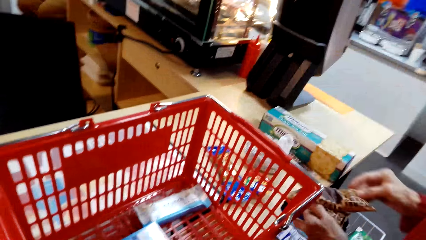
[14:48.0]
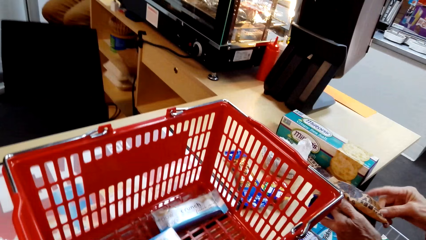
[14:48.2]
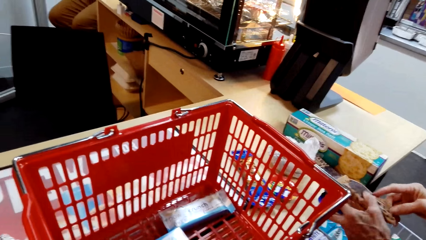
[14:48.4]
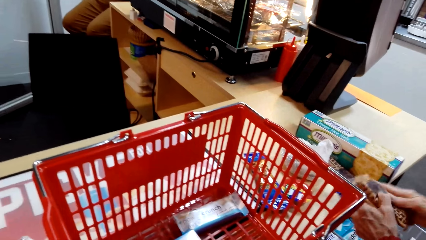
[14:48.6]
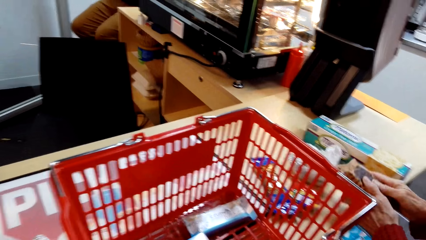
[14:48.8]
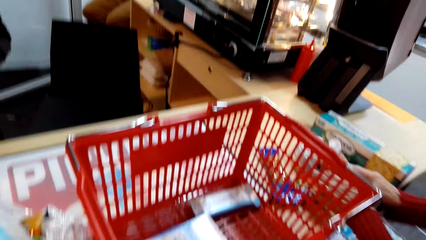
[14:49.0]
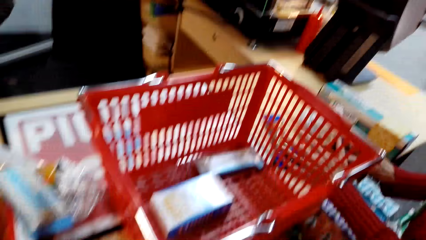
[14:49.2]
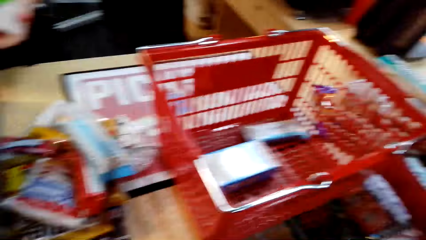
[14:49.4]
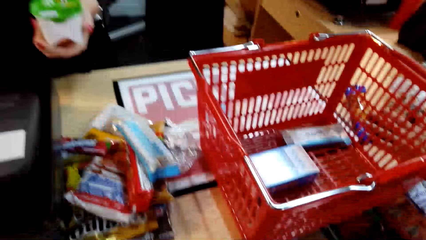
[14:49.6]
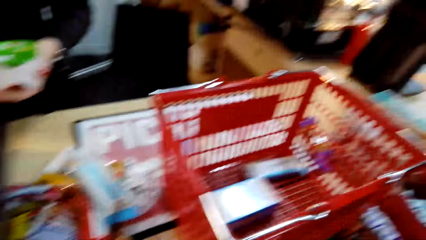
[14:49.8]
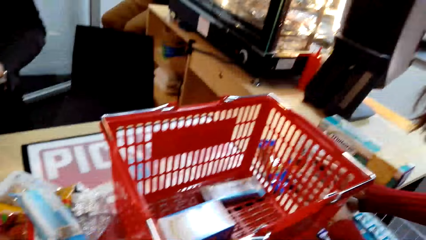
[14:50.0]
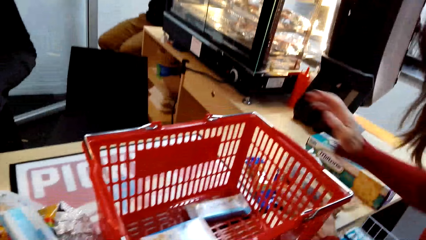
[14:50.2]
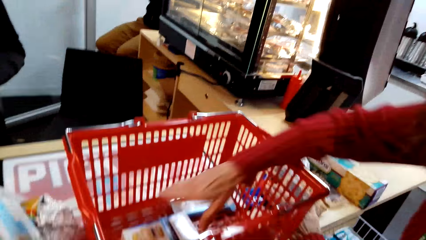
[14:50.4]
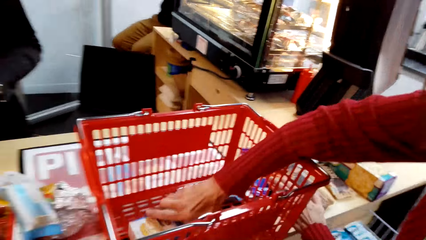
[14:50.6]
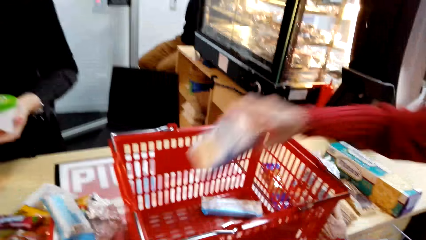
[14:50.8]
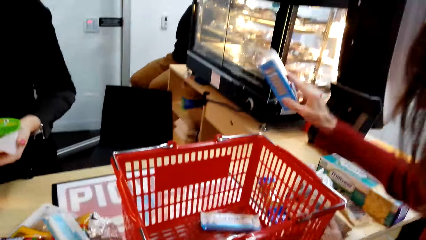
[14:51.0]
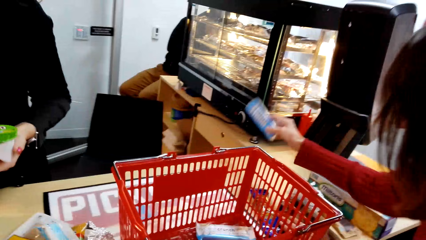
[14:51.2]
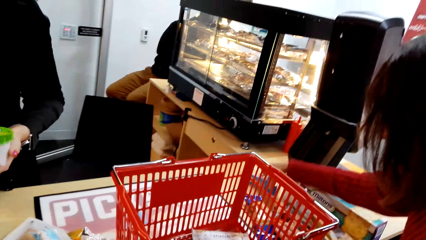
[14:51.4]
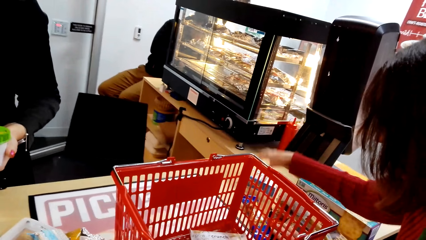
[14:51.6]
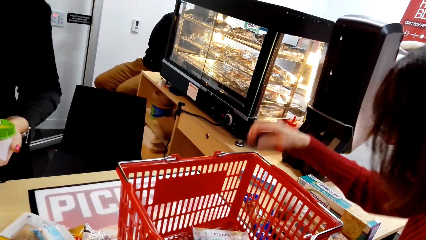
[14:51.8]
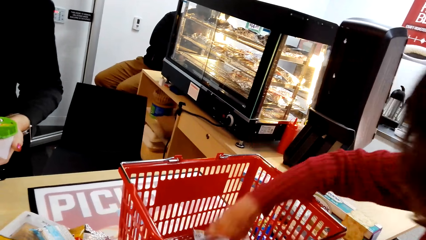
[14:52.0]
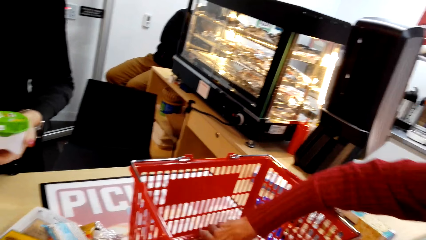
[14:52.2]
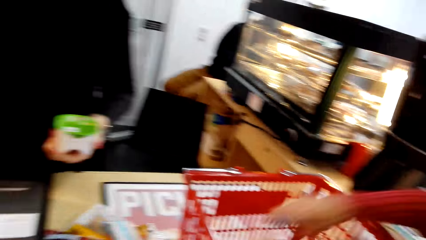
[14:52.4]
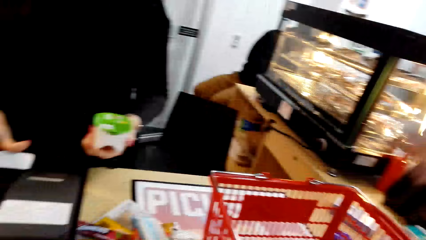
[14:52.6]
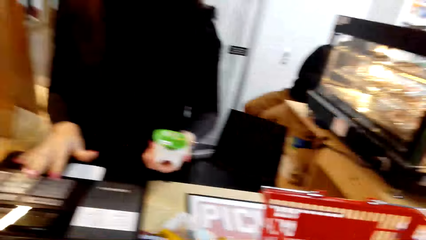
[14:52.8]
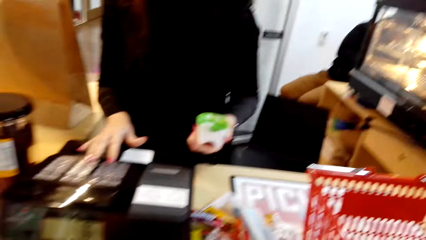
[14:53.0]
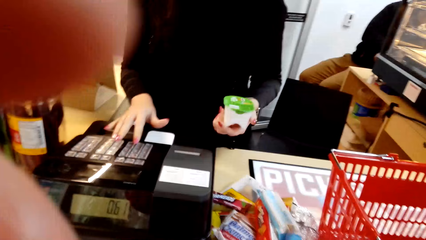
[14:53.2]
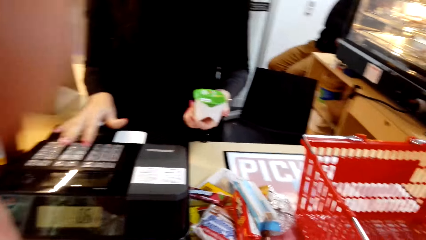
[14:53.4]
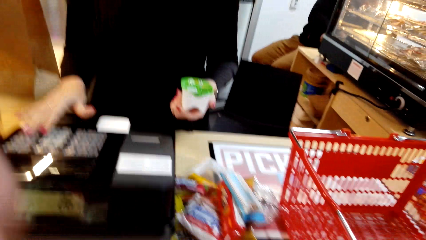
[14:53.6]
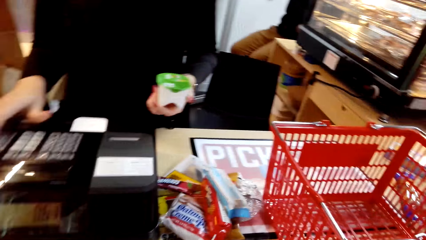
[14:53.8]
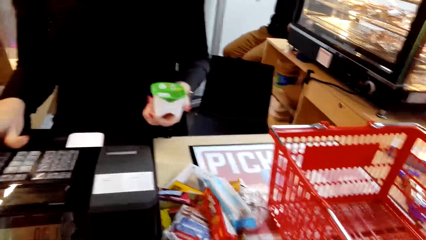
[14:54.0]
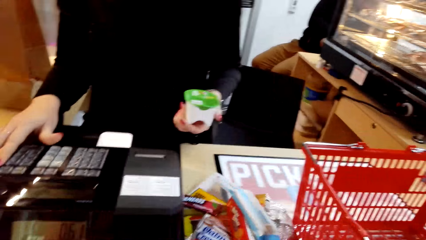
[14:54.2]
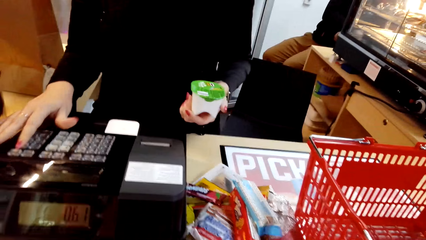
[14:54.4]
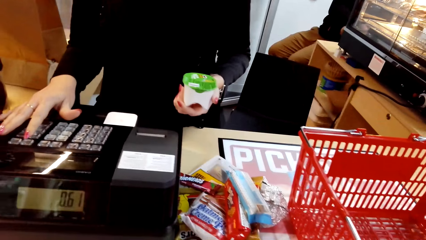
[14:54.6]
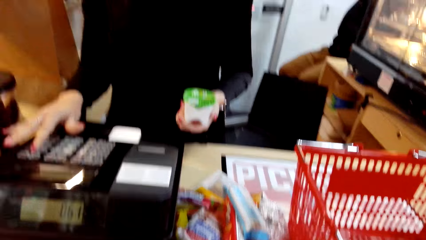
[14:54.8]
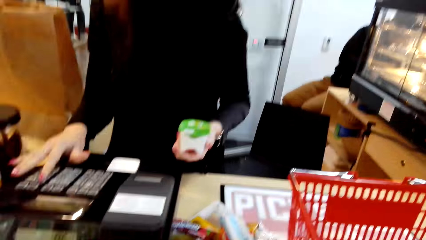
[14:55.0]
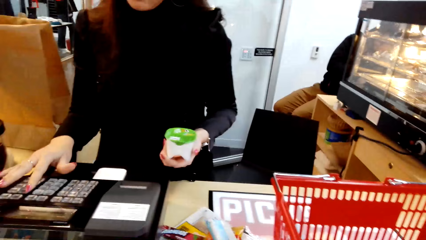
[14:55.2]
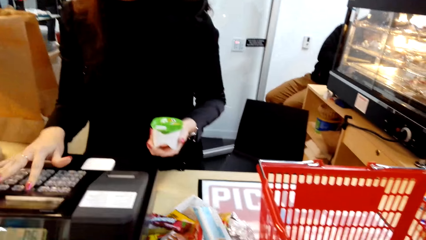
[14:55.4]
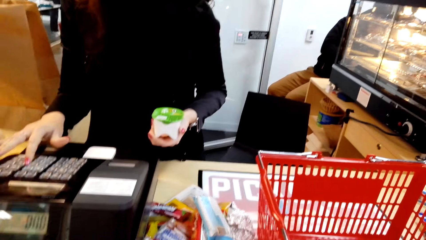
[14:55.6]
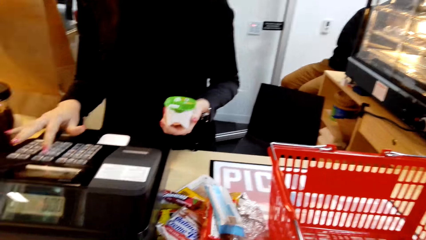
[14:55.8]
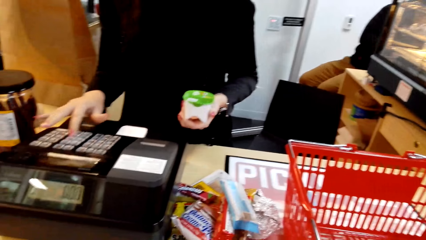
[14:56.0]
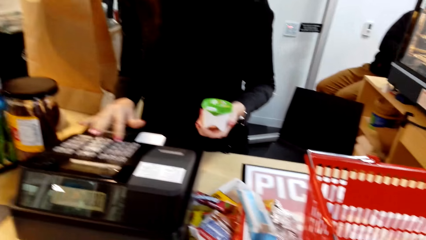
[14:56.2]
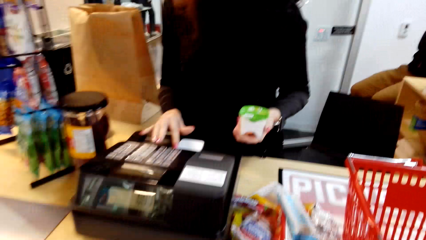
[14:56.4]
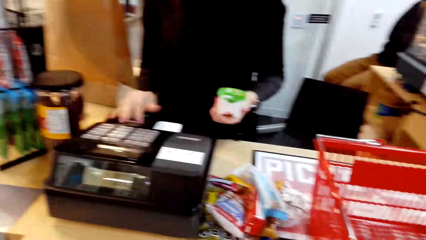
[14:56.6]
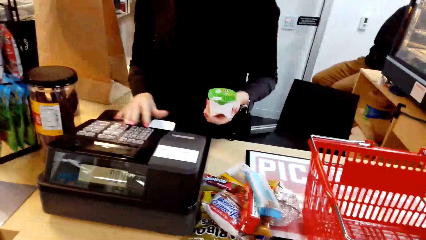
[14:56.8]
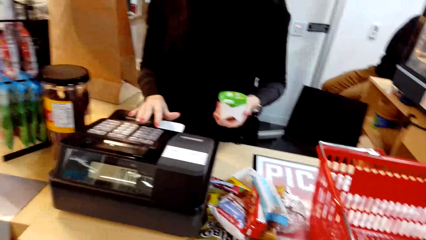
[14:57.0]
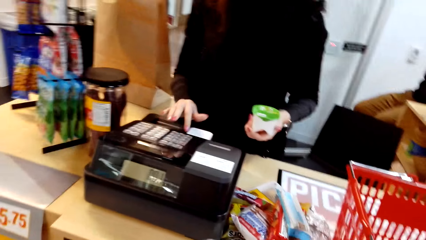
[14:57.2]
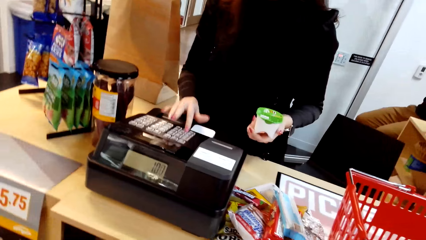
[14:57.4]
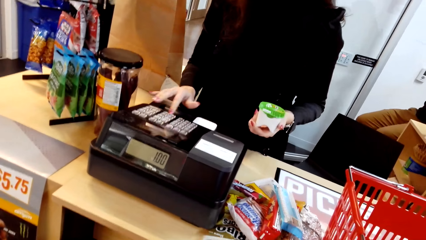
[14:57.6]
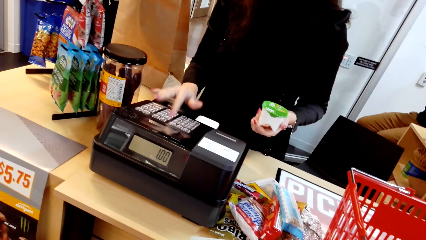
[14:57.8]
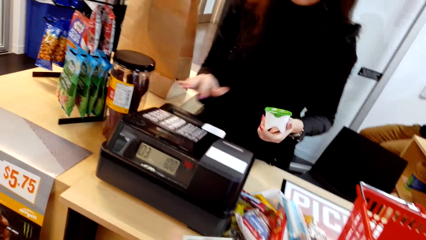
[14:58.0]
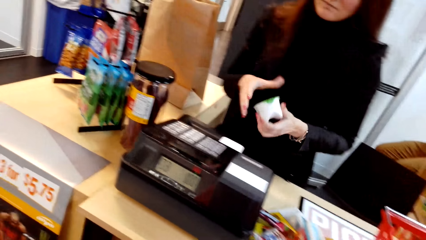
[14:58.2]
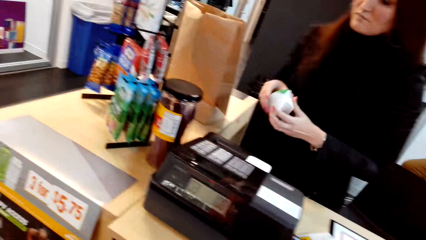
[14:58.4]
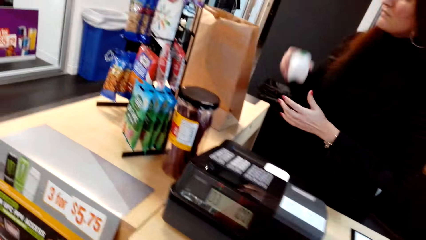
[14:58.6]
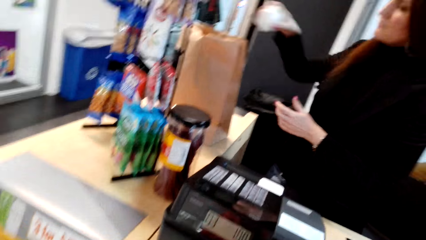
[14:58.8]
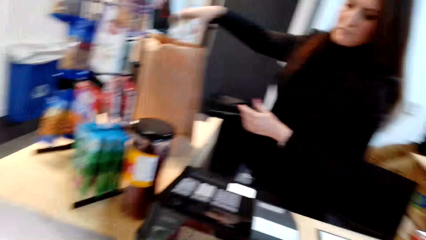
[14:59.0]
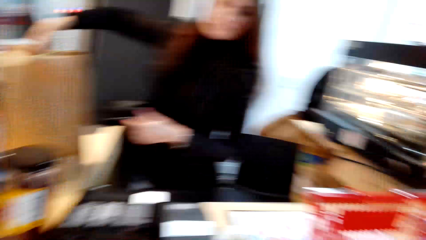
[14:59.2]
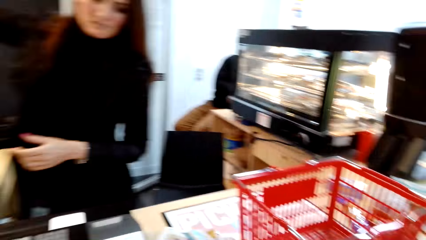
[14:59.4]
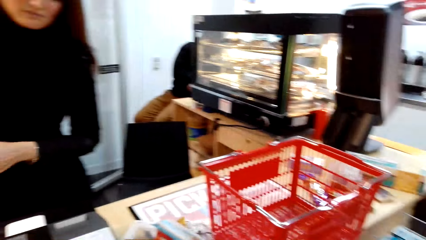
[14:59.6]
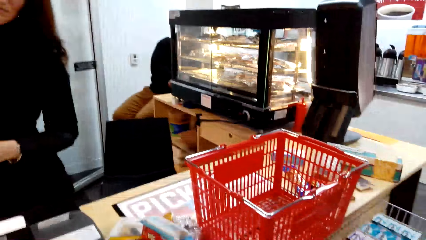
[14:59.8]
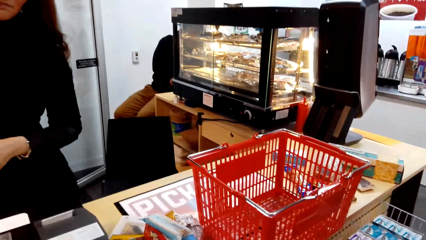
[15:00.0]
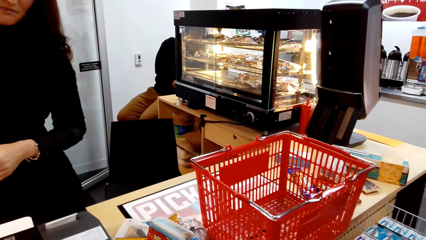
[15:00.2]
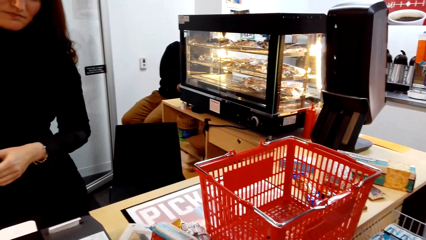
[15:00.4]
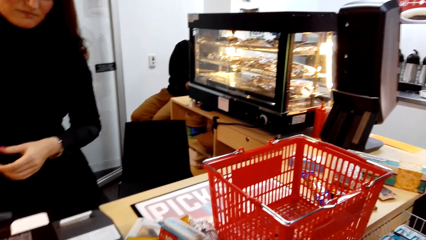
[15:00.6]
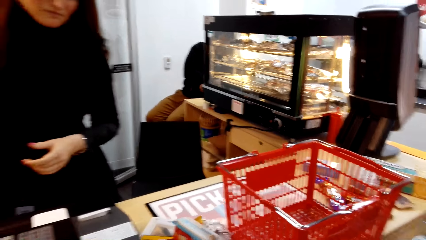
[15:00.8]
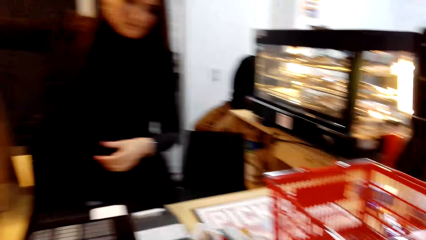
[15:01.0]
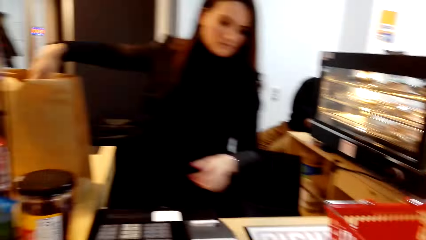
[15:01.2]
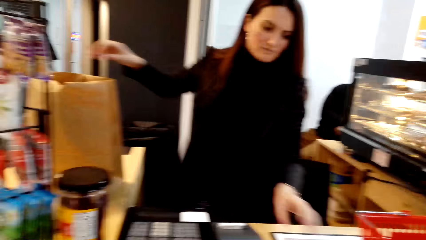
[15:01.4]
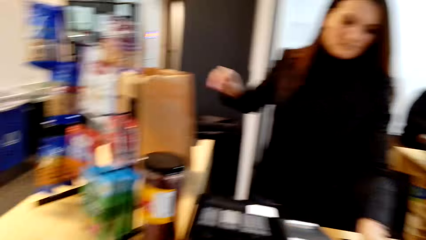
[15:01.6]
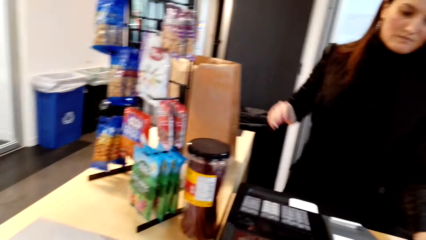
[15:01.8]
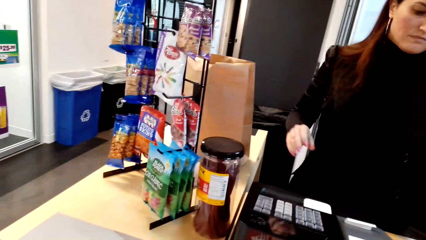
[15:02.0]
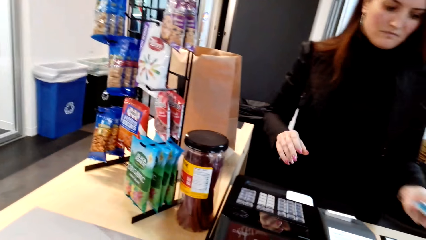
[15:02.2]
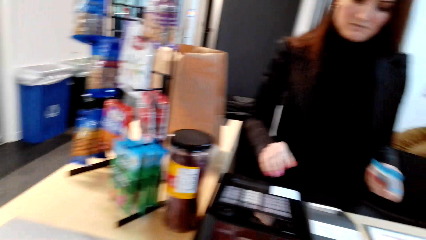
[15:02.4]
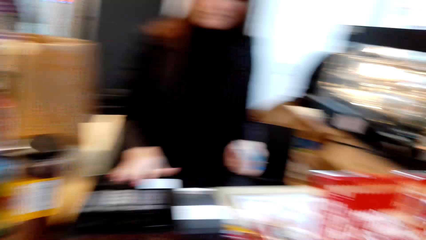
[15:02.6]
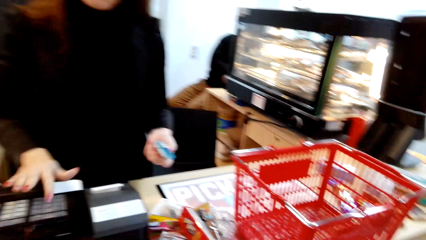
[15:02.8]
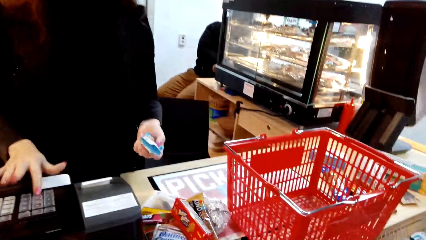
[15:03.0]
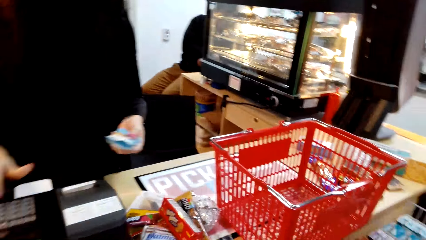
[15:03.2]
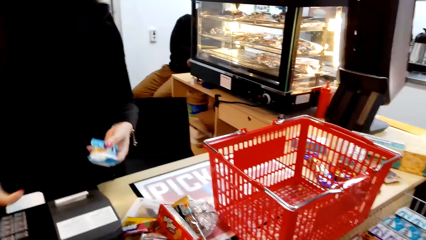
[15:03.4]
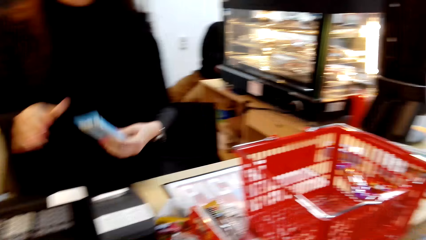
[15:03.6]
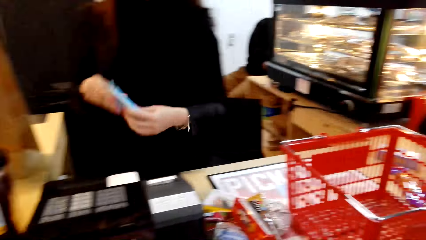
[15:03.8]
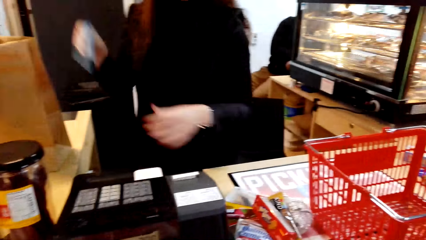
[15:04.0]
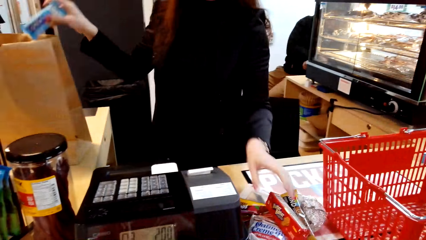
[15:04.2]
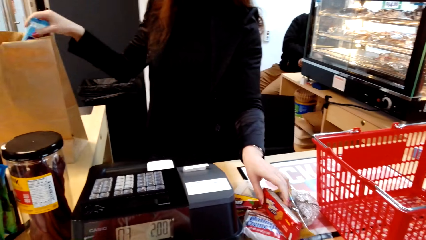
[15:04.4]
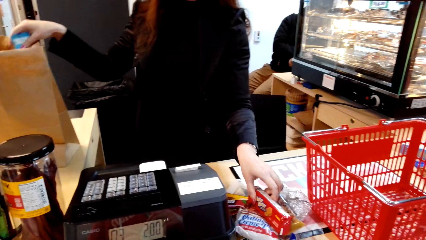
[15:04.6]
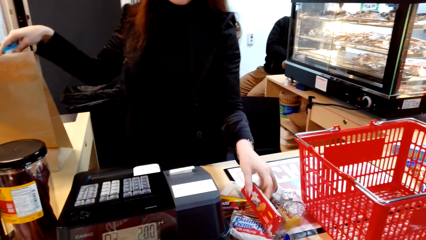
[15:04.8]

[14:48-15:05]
A woman enters the product data to the cash register. She places the product in a shopping bag. She picks up a product. She enters the product data to the cash register. She places the product in a shopping bag. She picks up a product.
